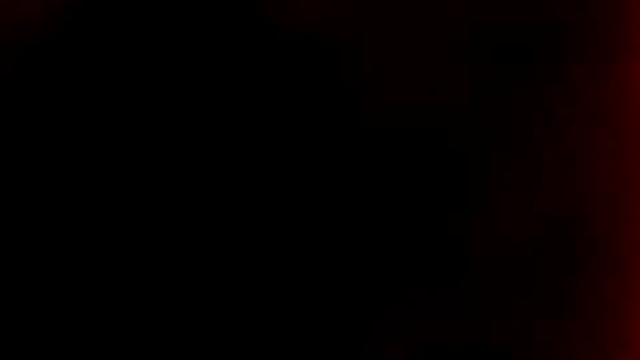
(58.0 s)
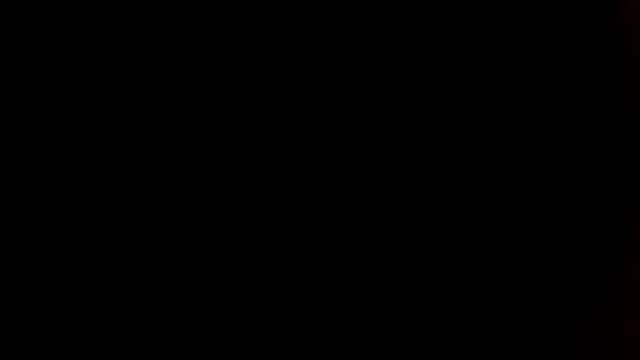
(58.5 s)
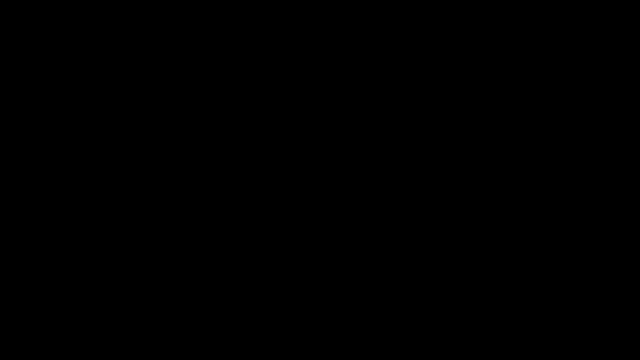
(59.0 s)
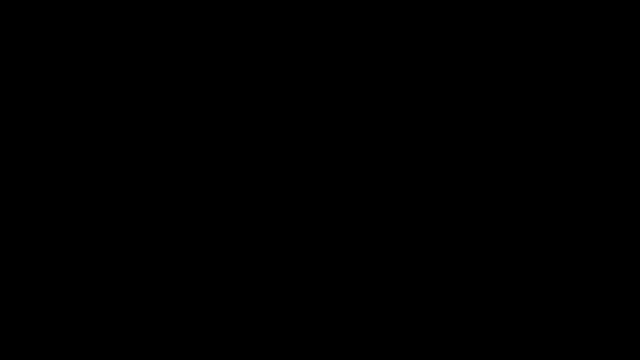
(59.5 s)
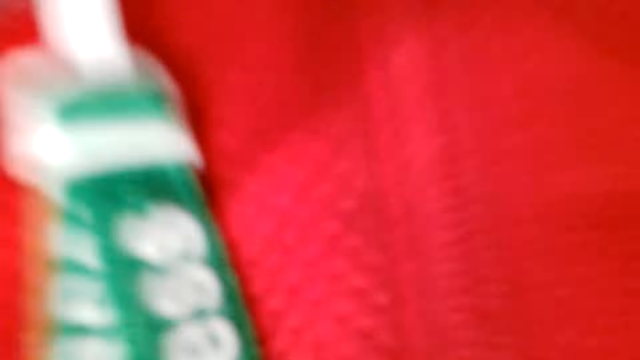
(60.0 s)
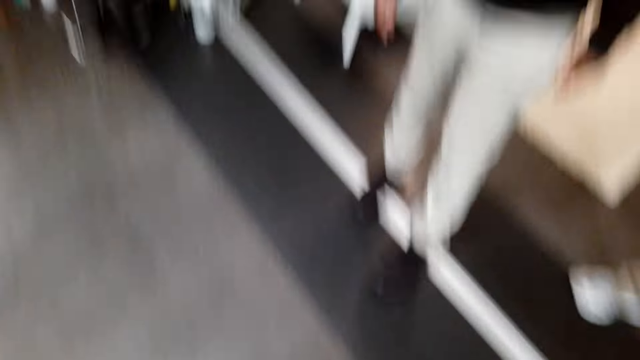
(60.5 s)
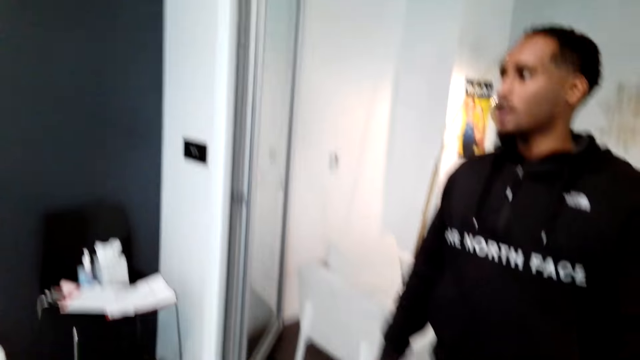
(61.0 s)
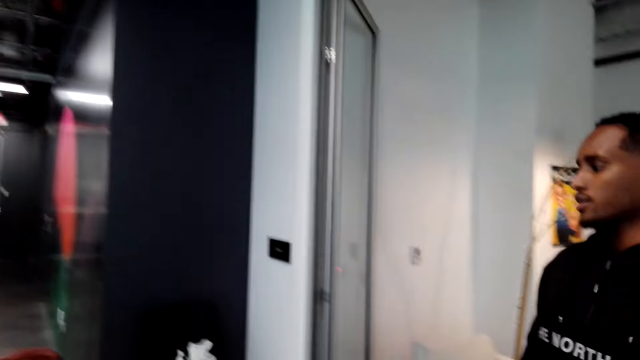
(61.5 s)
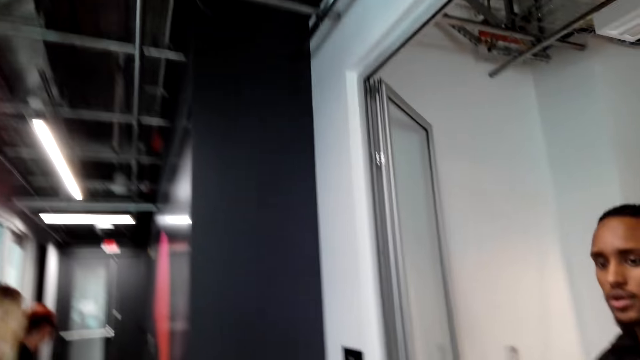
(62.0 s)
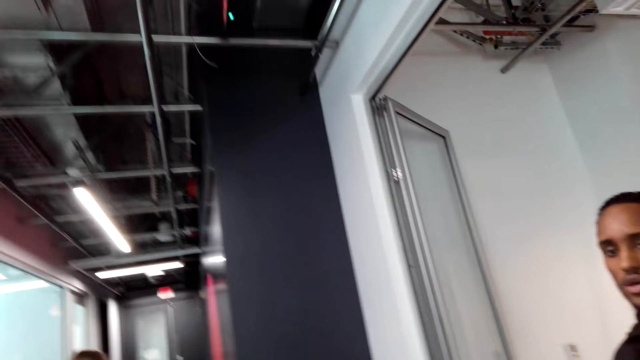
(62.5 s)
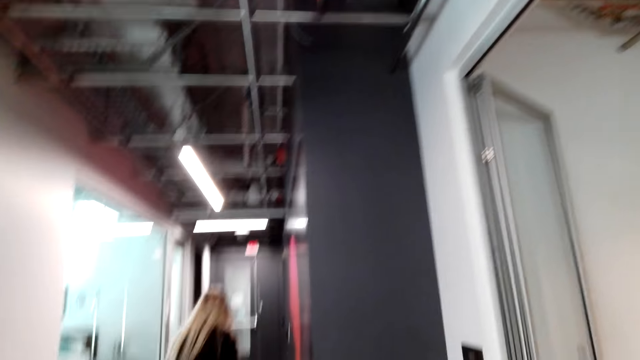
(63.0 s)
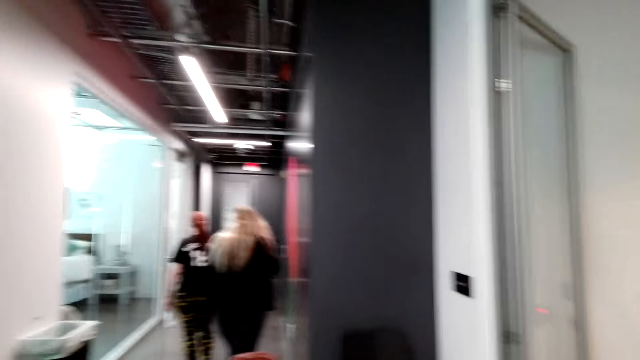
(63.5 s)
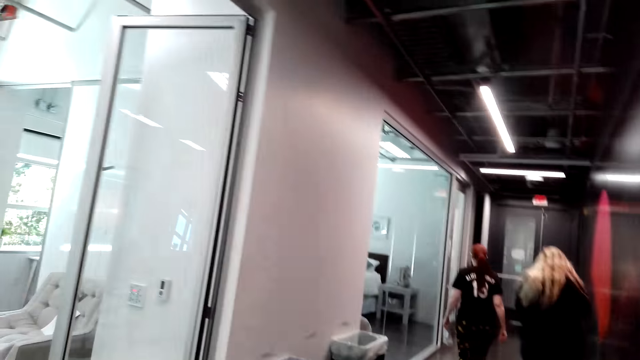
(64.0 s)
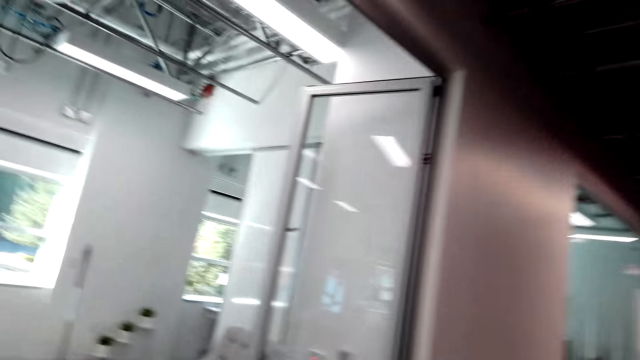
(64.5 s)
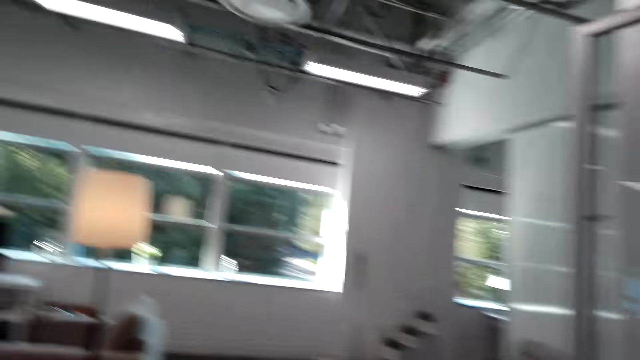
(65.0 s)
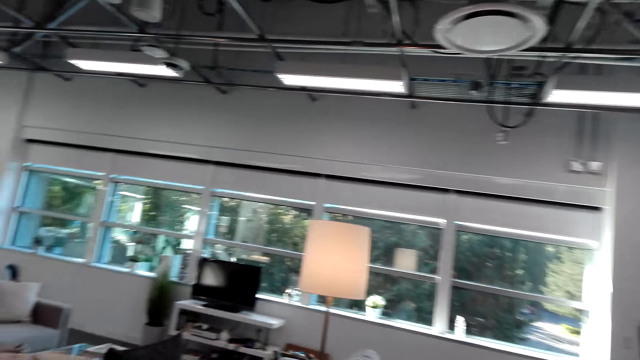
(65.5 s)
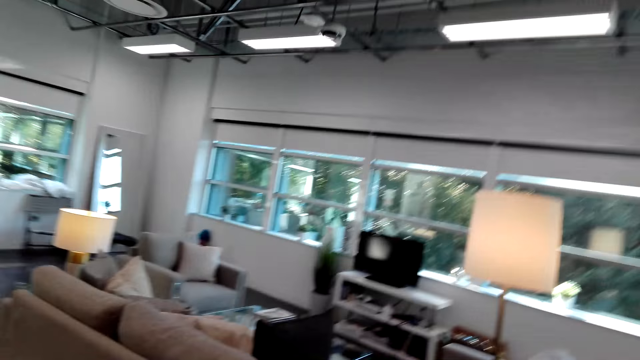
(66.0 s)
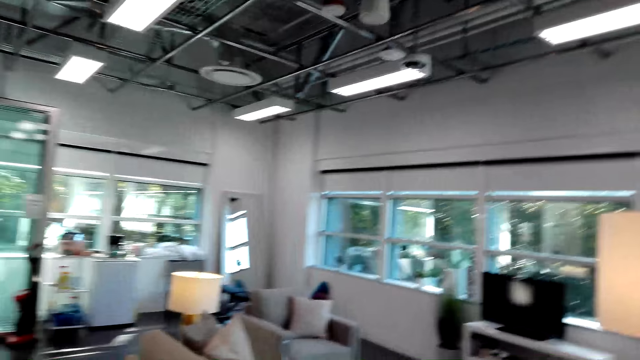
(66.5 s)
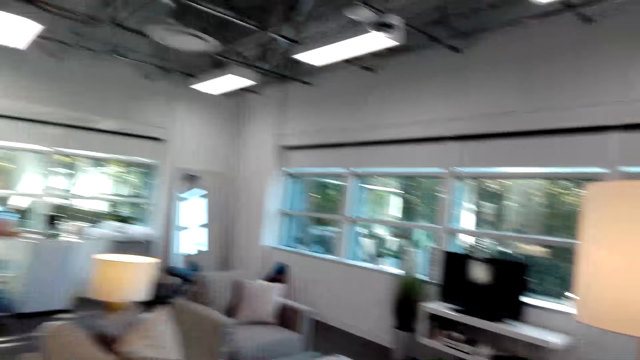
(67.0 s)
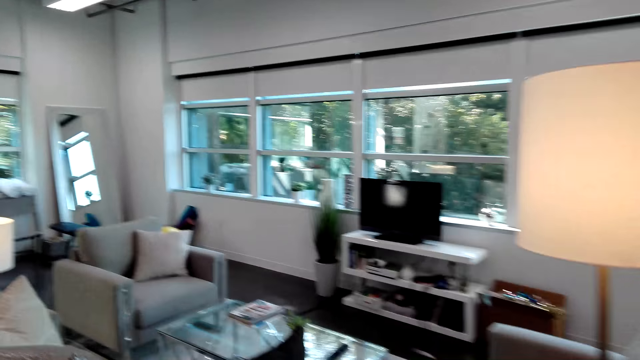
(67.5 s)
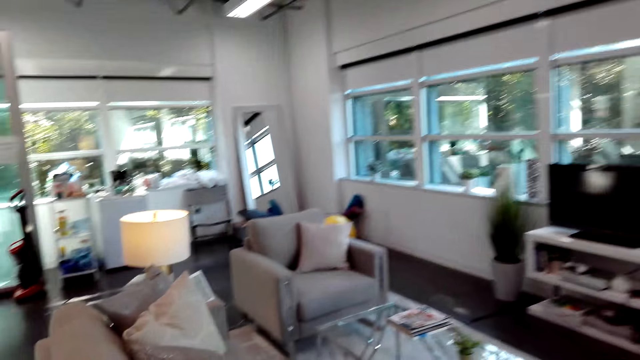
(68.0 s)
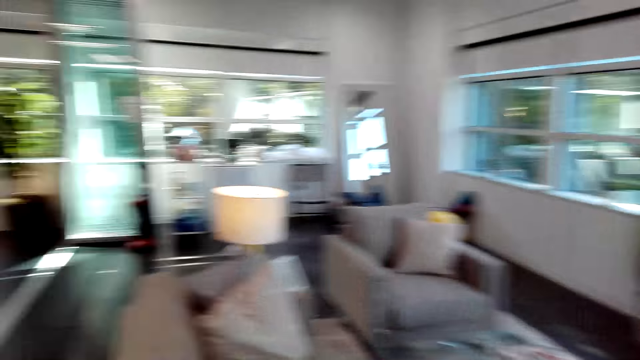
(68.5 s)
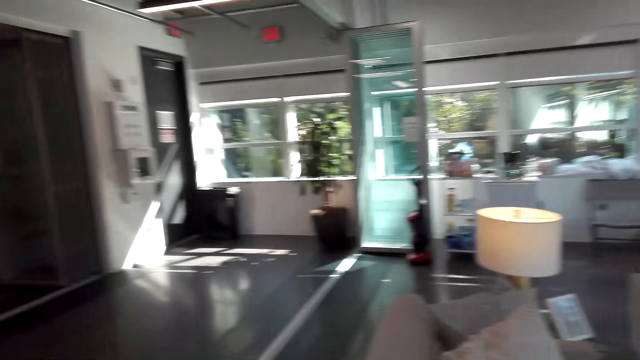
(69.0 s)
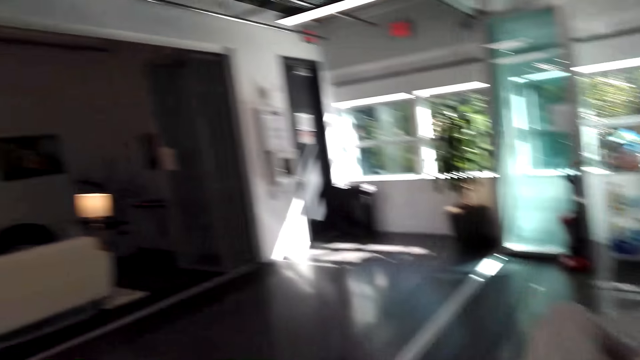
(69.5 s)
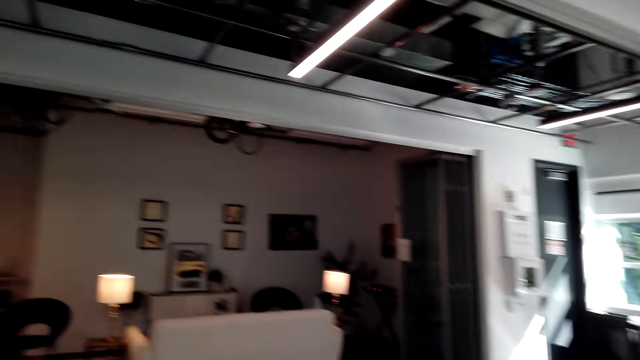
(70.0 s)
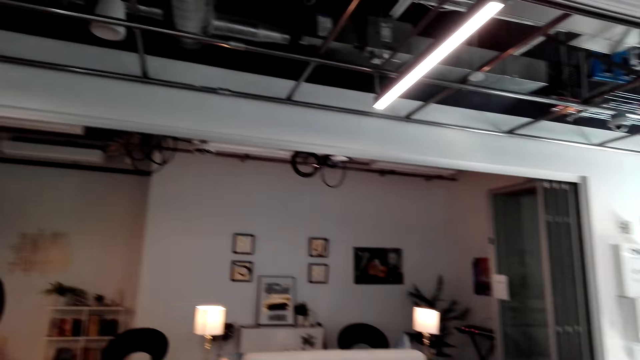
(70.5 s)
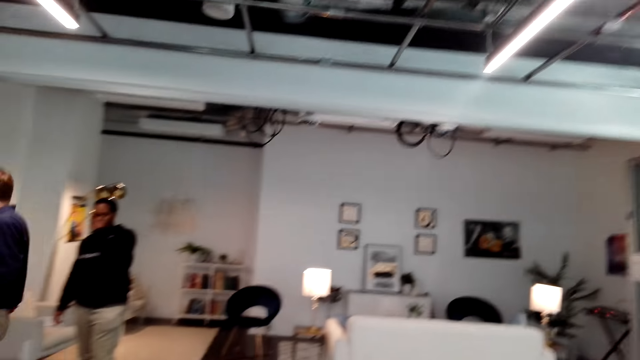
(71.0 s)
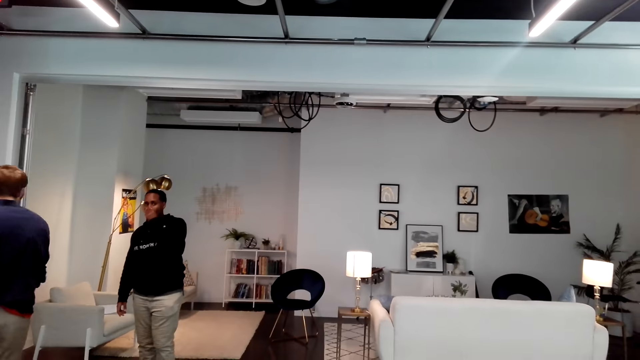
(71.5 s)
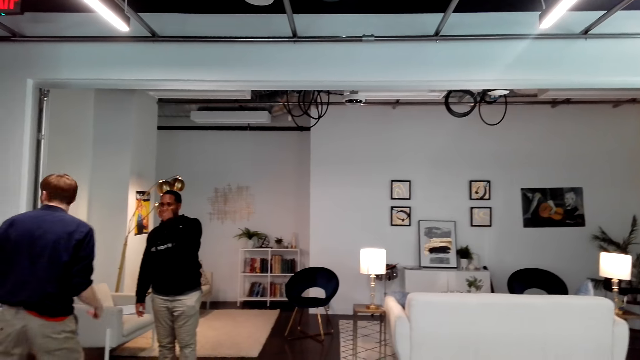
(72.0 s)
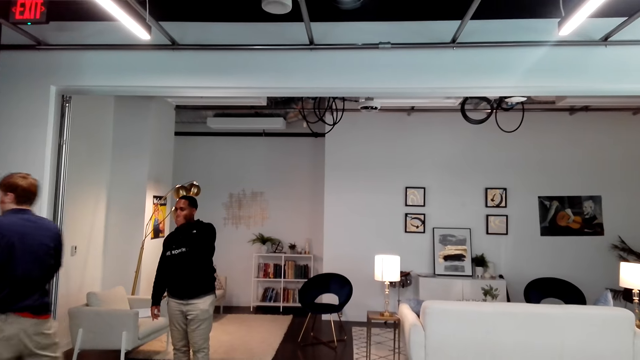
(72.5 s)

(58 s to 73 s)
The camera wearer touches the camera. They look around the house. They walk in the house. They look around the house.

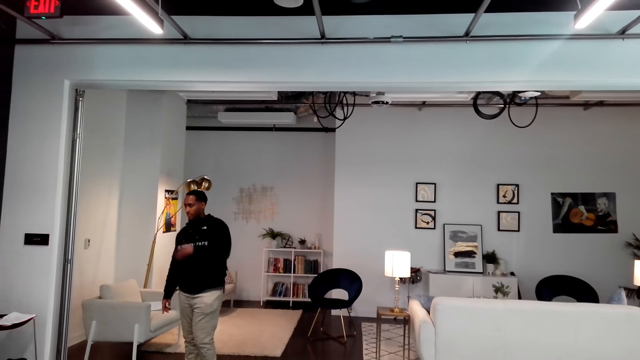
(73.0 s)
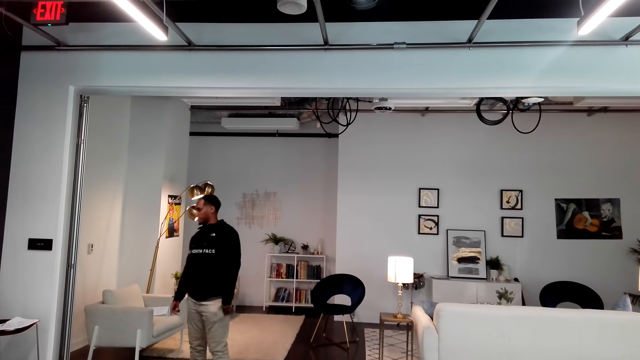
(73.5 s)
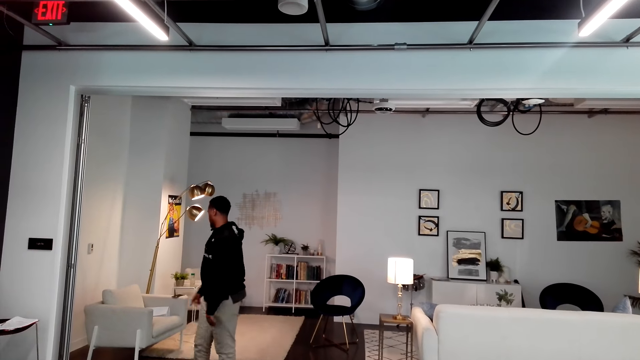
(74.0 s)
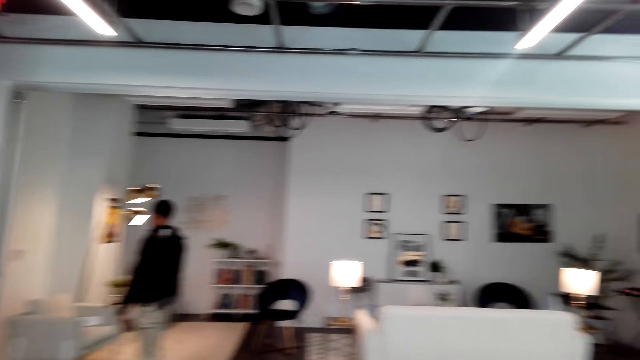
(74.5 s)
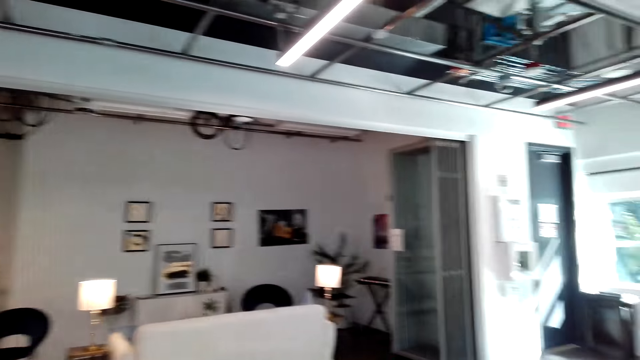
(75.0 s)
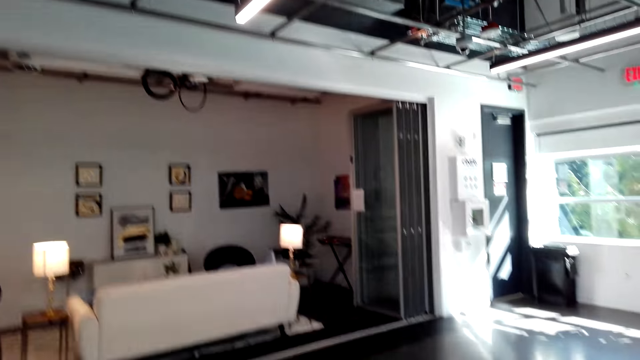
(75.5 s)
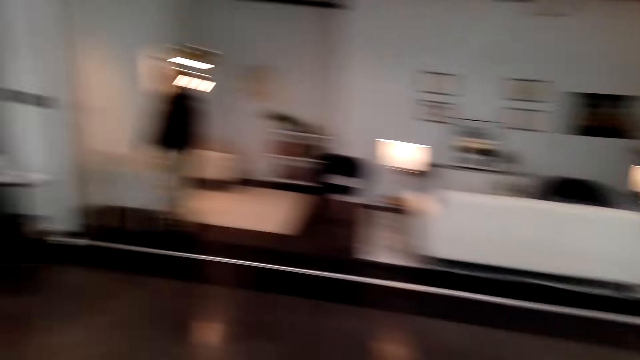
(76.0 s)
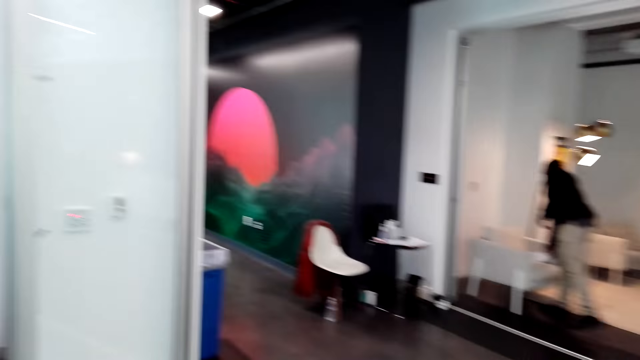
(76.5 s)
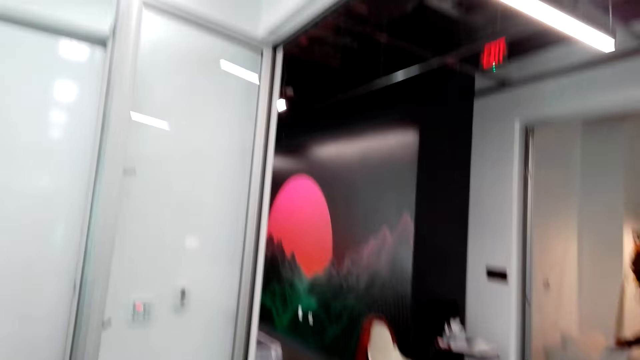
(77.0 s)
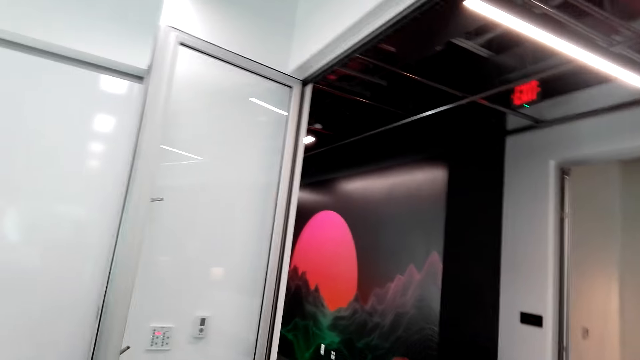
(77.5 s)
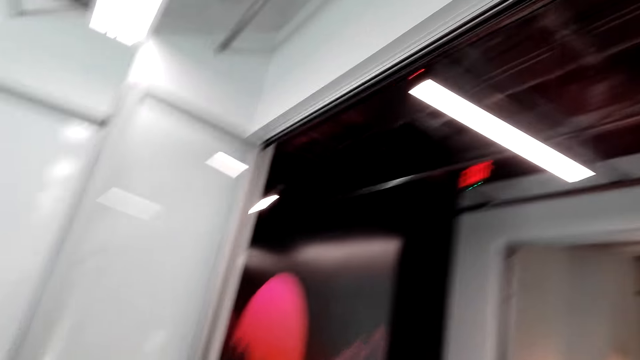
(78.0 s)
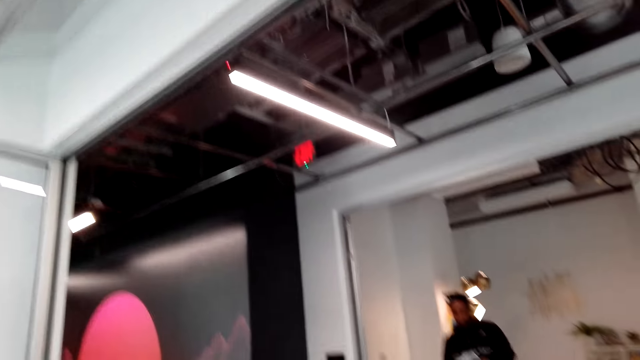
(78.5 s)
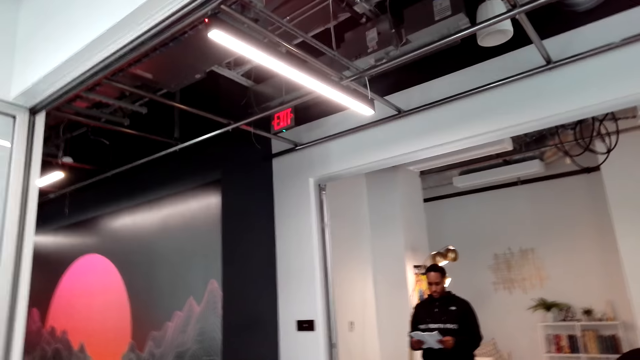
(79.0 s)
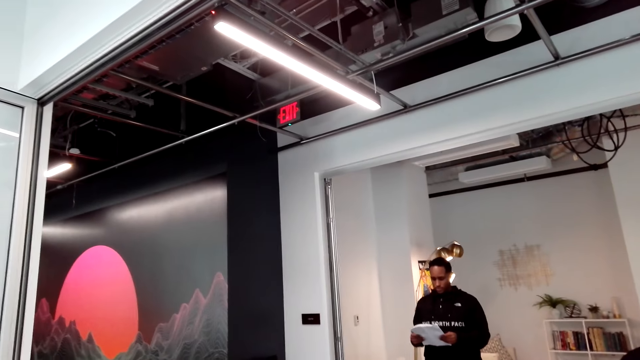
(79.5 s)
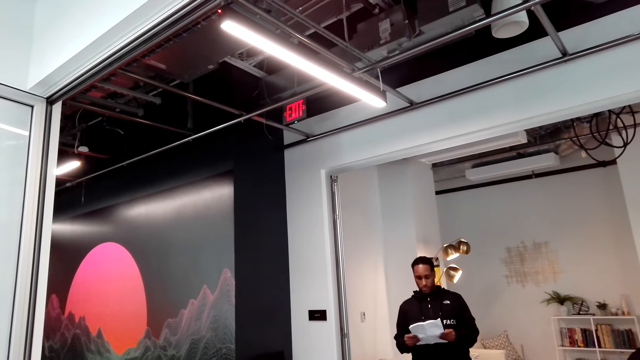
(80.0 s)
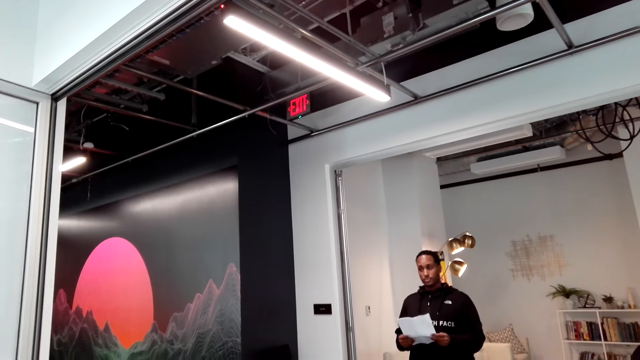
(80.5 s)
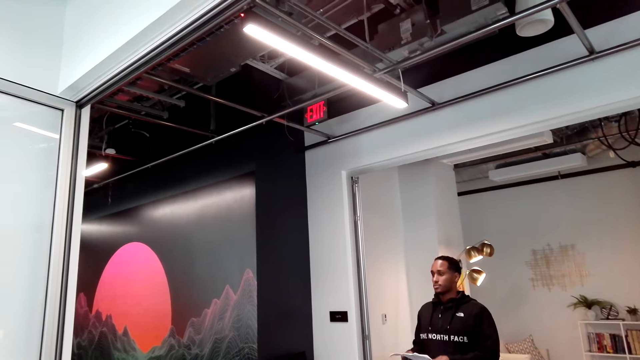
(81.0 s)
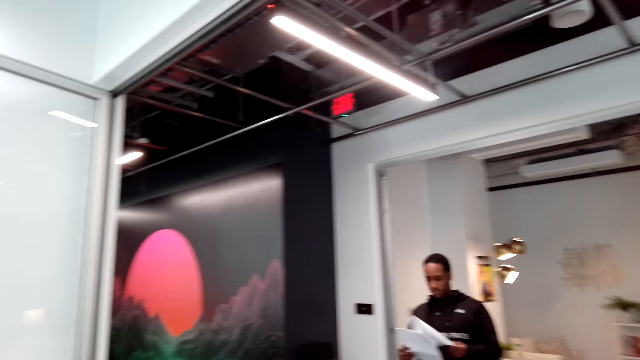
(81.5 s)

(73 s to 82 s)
A person holds a paper. The person reads the paper.
